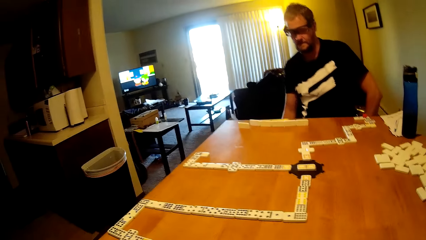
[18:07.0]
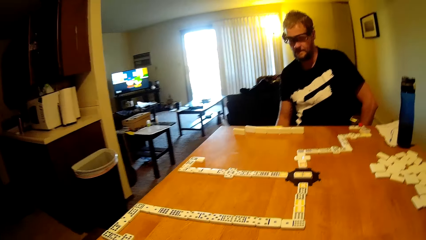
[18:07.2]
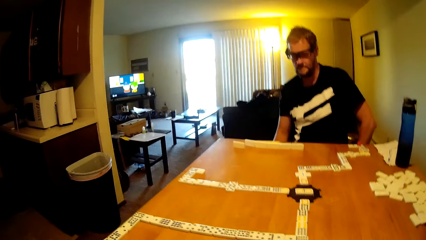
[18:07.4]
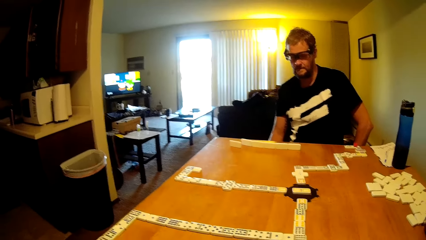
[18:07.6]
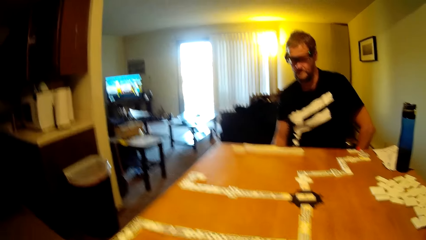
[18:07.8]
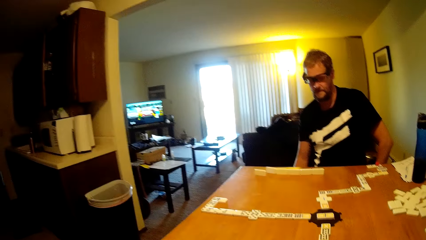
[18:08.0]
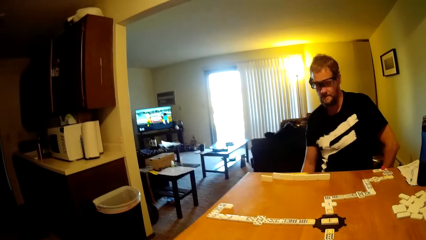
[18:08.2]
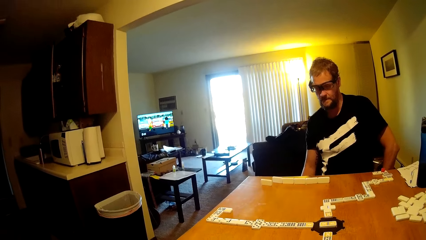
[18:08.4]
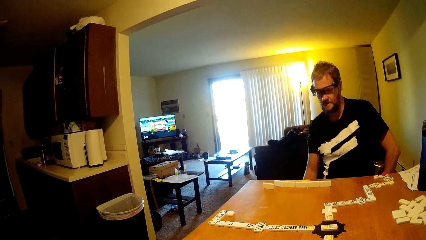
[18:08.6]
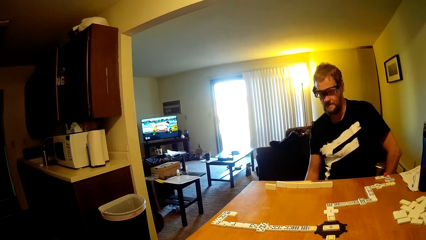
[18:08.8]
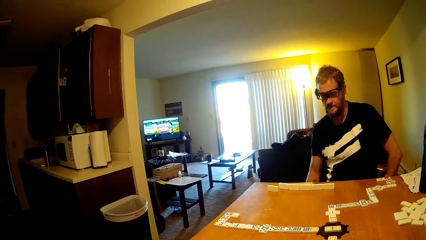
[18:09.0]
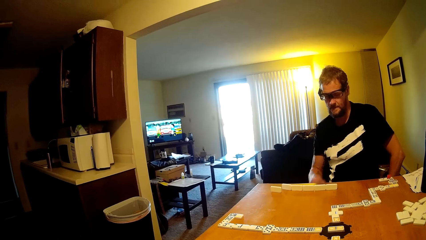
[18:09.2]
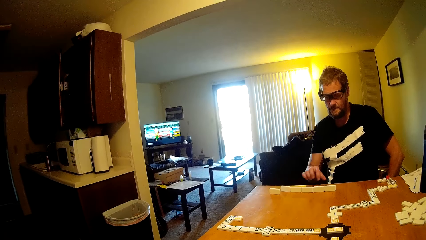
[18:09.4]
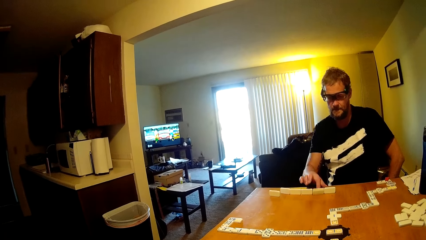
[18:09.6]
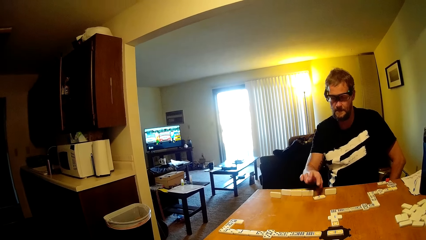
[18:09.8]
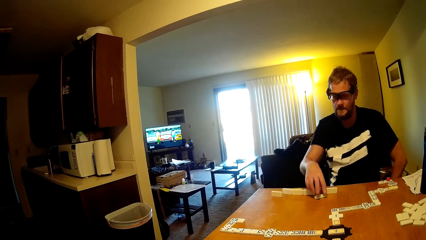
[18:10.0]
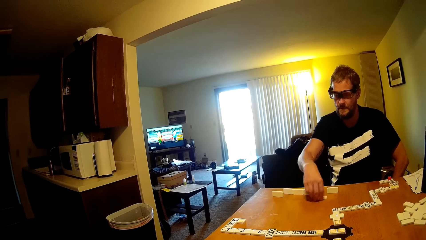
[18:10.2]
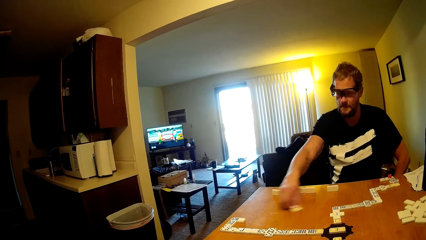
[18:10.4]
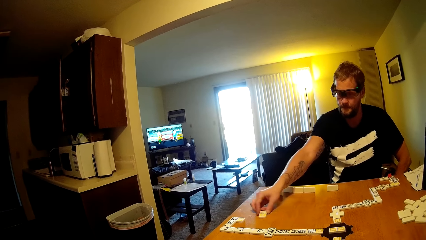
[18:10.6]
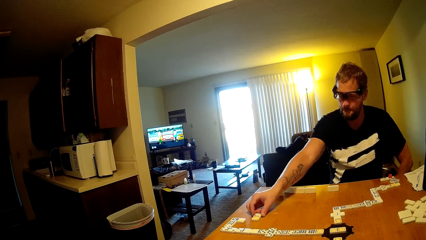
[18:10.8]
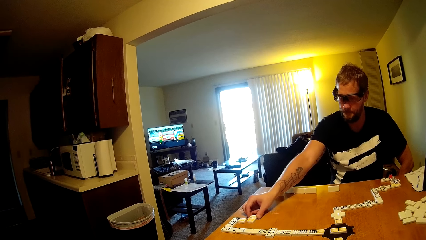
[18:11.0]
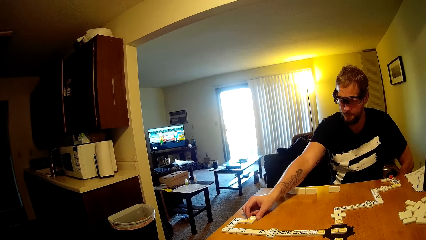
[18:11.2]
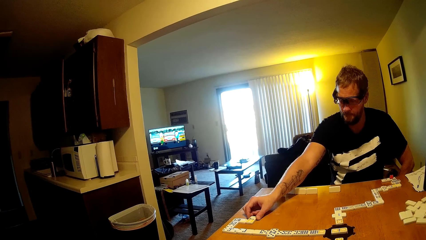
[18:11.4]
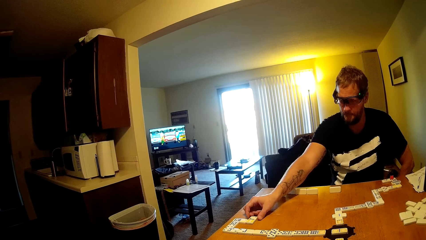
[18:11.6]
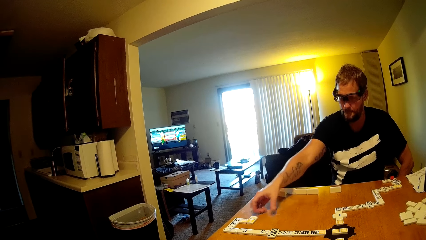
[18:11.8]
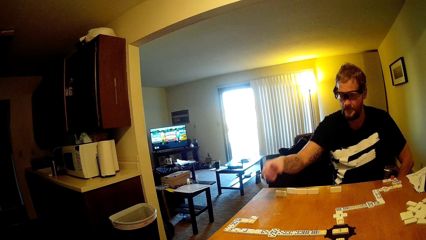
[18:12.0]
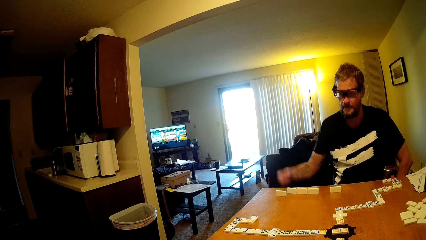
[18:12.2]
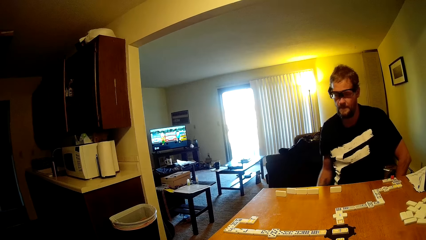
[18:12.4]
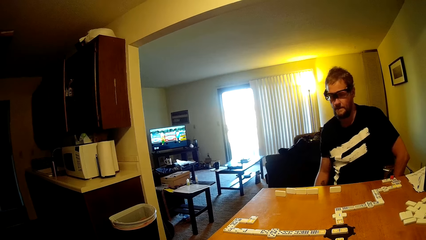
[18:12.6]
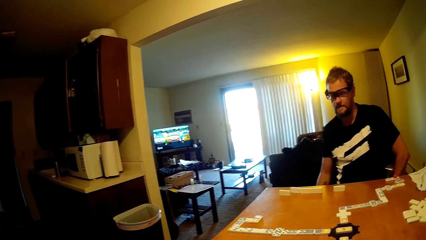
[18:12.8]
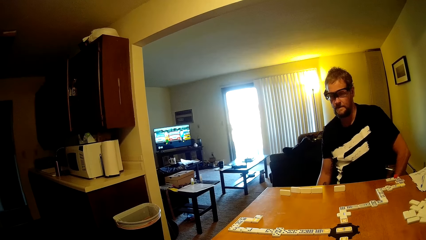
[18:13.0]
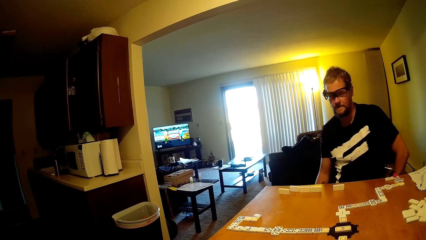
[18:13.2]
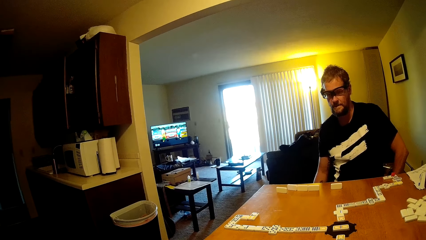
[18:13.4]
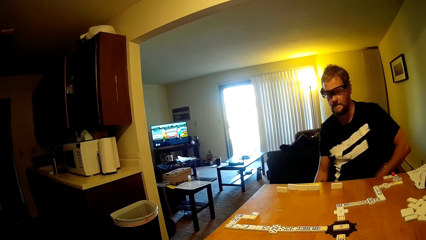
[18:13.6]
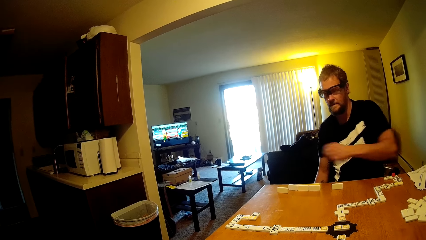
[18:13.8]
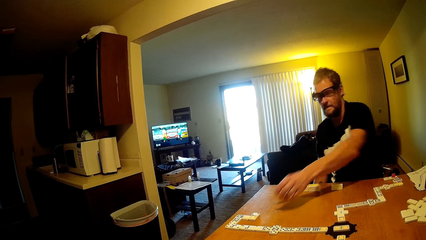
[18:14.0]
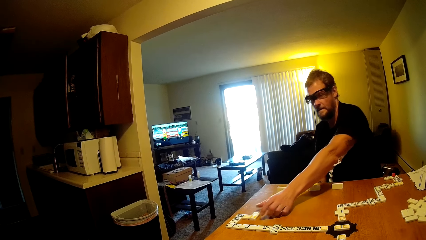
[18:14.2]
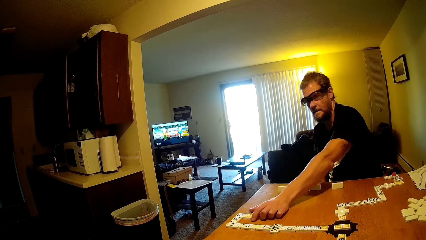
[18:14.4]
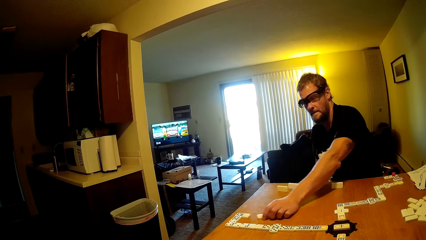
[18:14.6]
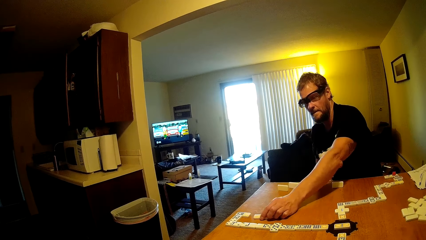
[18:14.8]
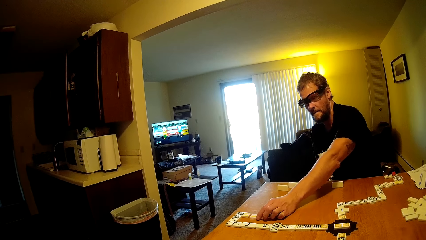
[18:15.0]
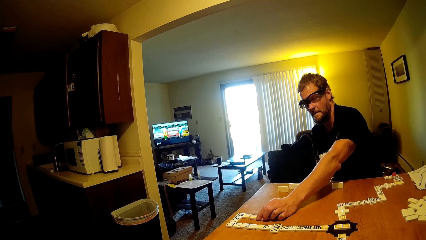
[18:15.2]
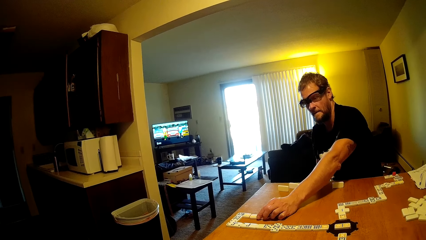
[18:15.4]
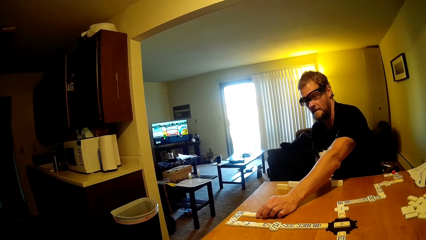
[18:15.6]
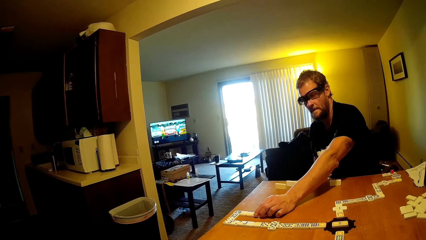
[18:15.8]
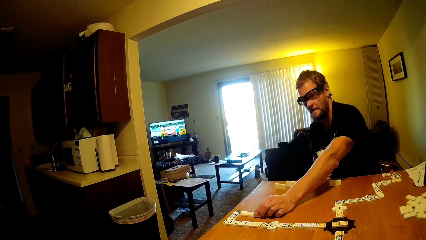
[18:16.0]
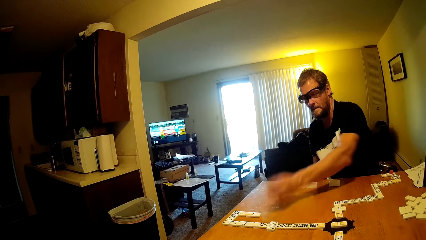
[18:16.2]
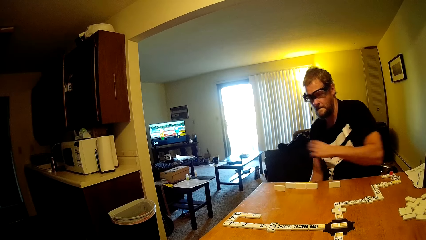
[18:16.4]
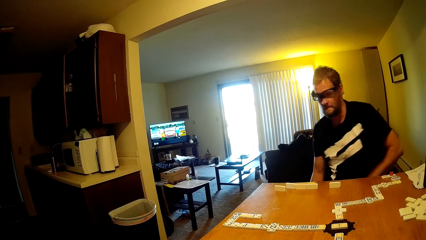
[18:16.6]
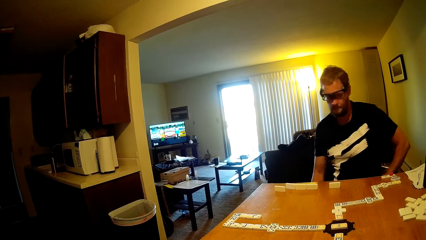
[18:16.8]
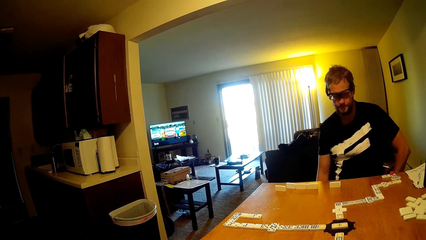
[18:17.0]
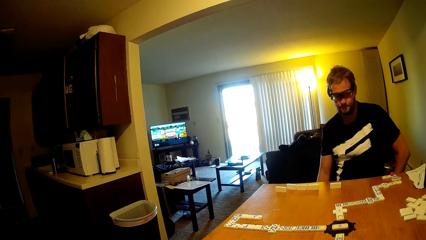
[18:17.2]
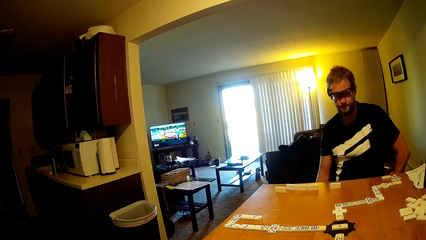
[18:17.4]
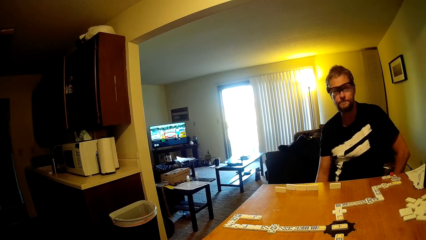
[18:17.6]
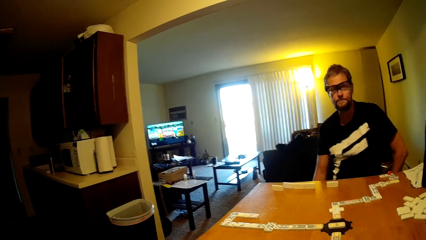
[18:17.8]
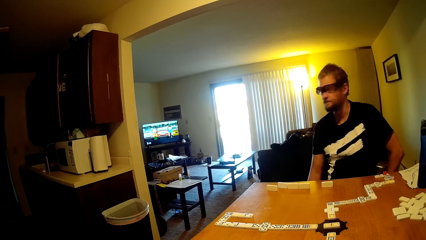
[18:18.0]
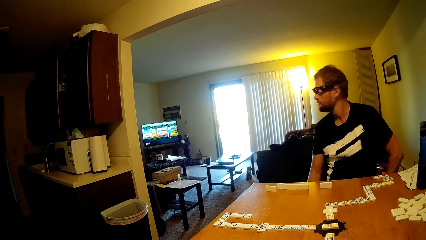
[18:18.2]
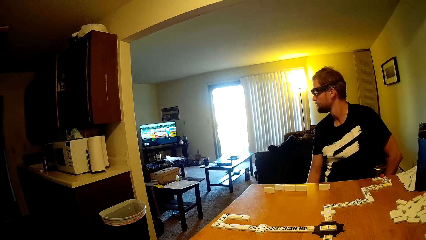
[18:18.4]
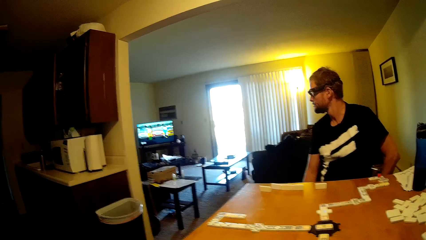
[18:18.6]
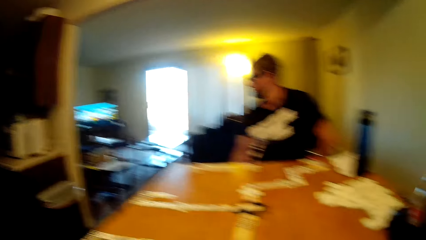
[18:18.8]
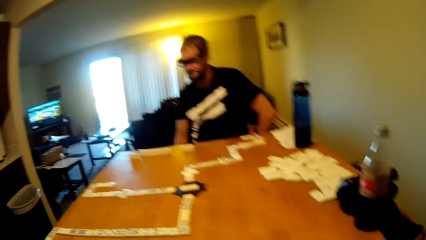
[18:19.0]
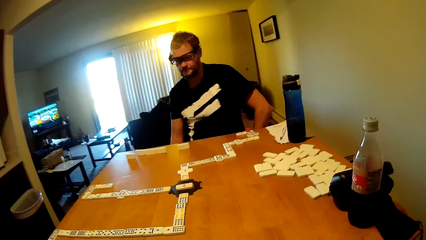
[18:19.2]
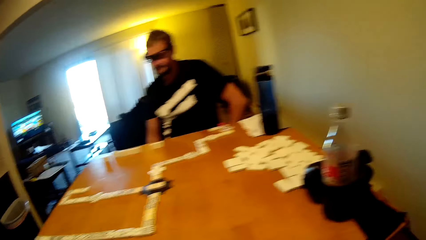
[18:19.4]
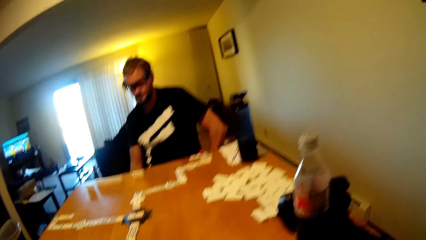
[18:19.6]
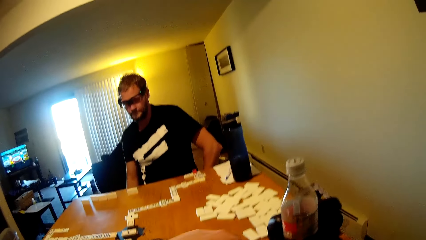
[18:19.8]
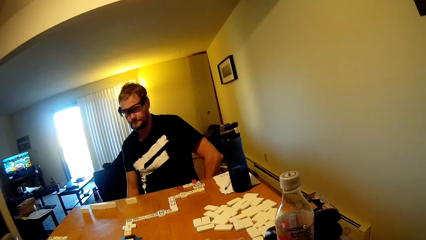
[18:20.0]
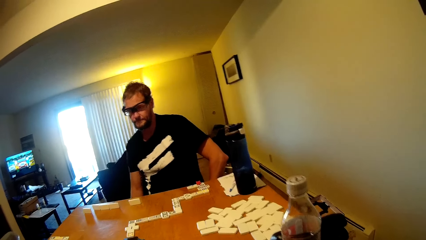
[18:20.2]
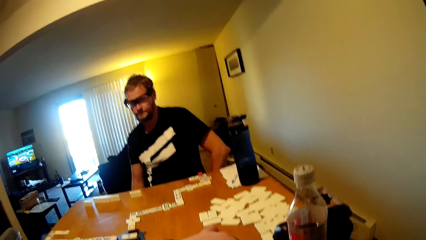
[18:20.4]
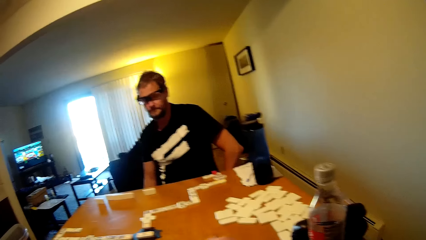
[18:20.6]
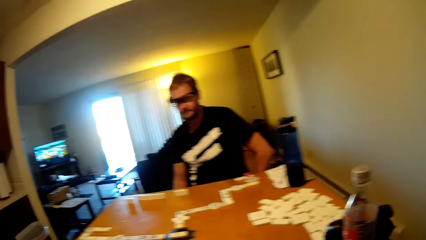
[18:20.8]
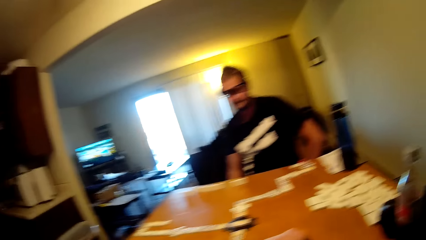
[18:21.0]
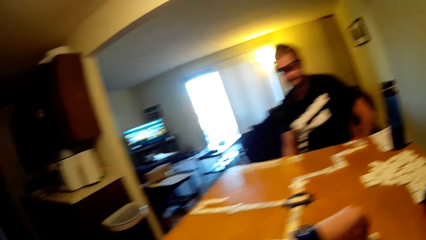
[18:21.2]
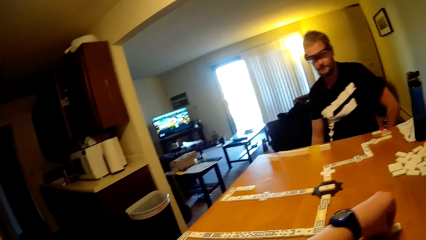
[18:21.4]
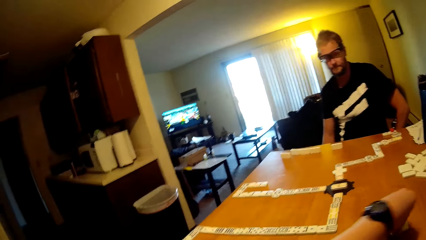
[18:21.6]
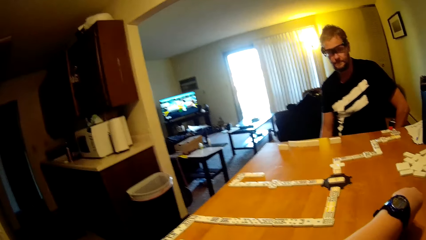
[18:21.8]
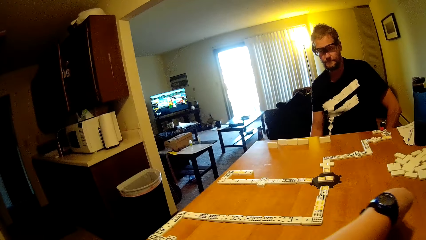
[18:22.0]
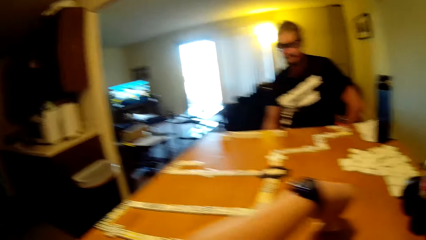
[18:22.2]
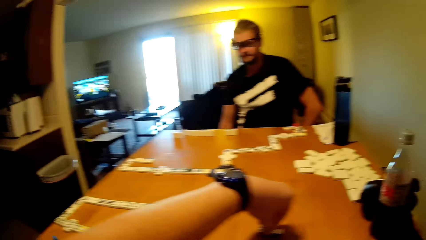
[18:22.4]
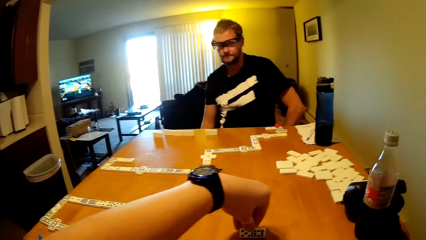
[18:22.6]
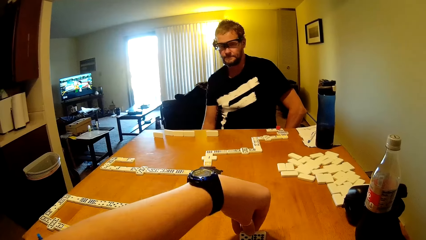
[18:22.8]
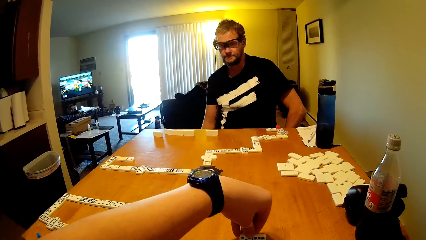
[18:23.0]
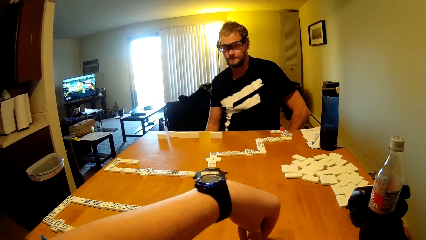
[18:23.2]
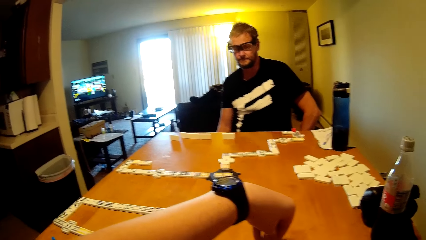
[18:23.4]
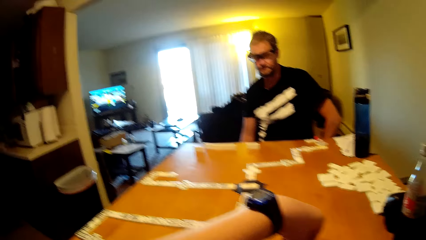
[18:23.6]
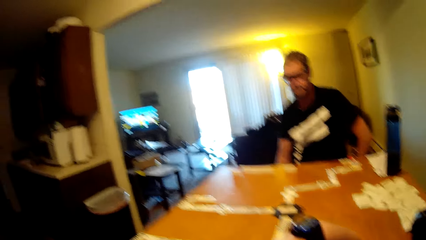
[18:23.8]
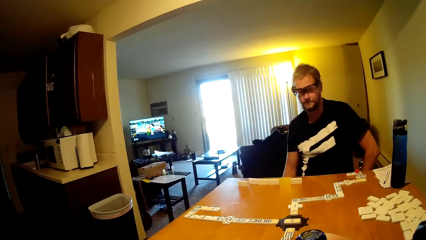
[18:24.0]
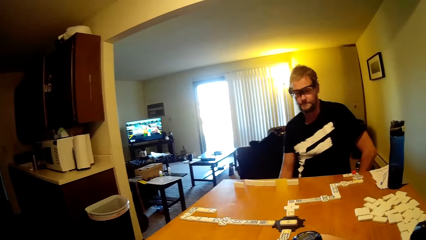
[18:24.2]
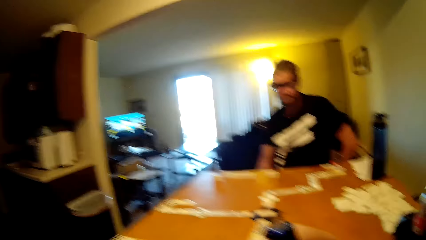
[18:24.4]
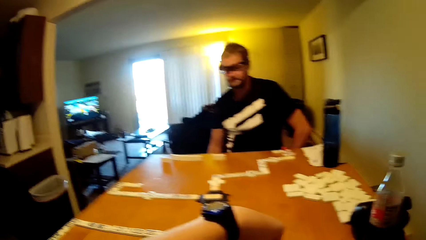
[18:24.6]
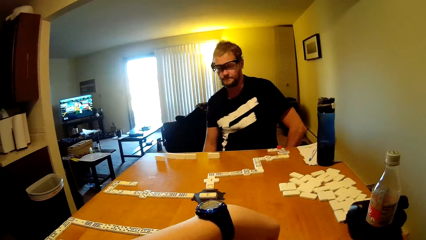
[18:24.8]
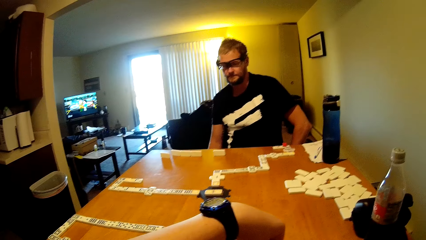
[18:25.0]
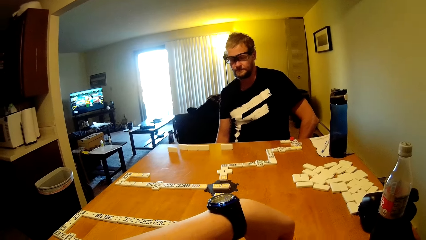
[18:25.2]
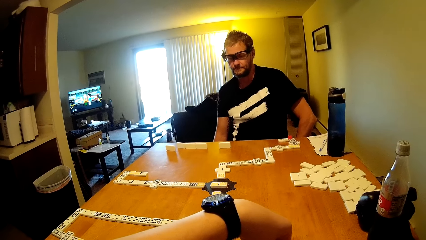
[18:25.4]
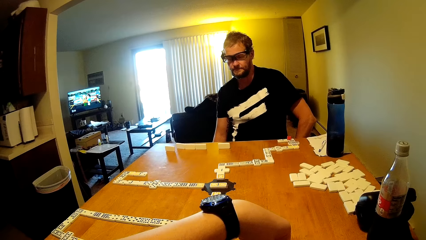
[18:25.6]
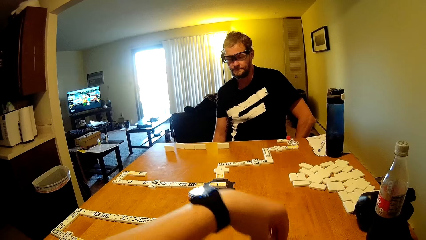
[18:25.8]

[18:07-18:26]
The man takes a dominoes card and puts the dominoes card down. He takes a dominoes card and pushes the dominoes card. He puts the hand down. He looks at the television. The camera wearer plays the dominoes game. They take a dominoes card and put the dominoes card on the table.
